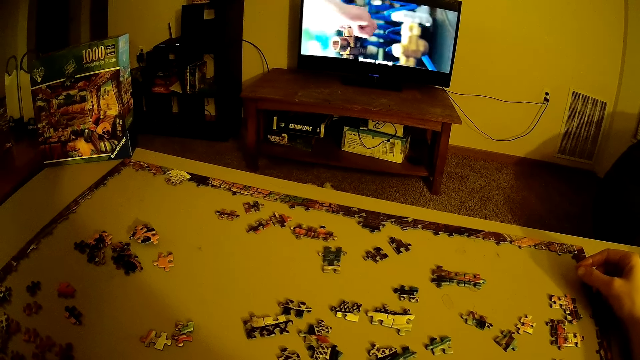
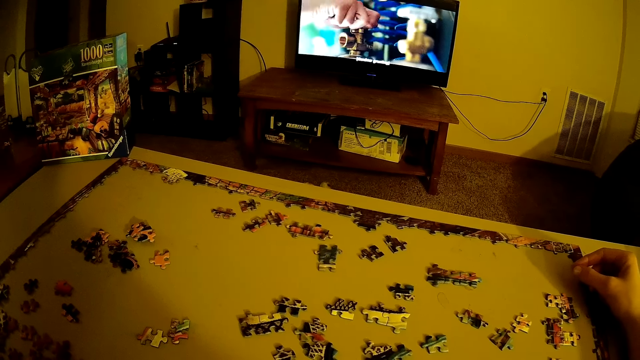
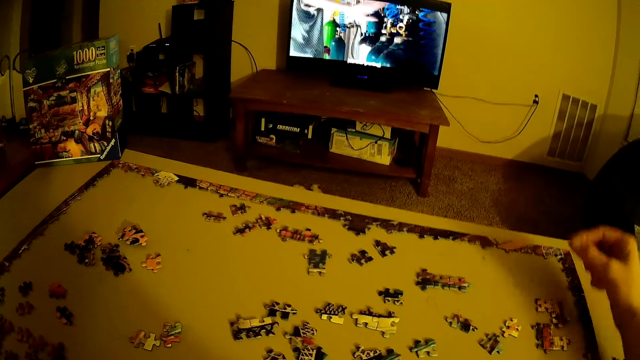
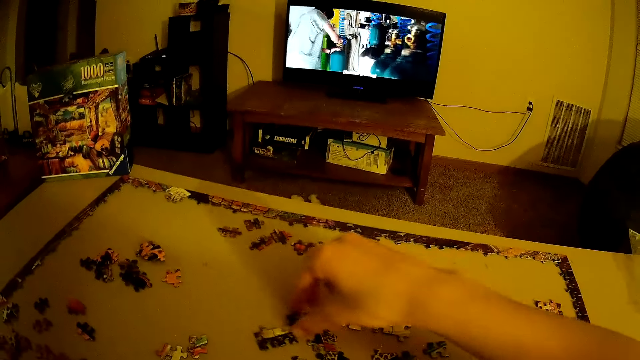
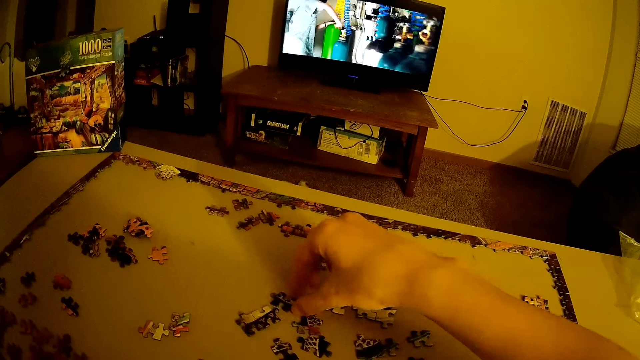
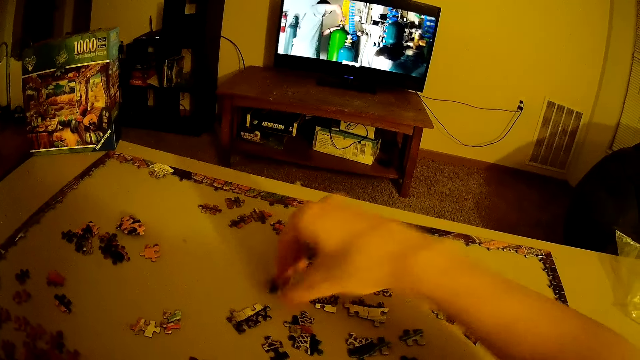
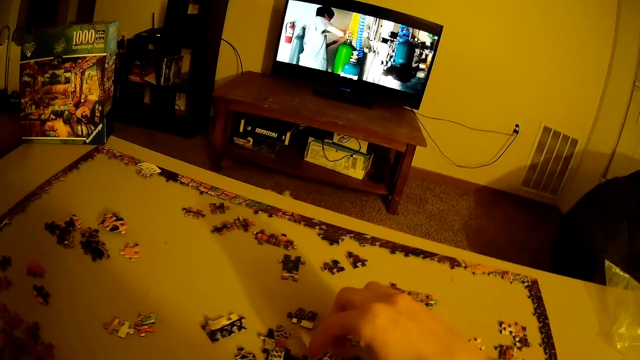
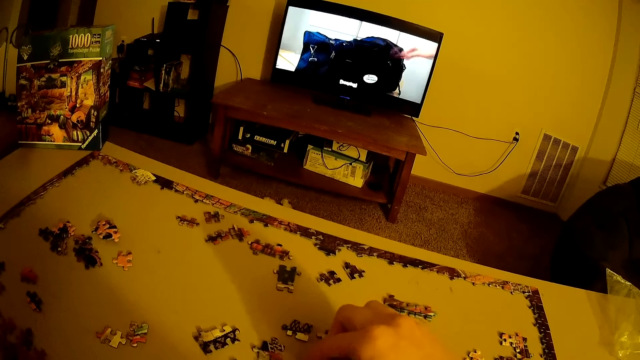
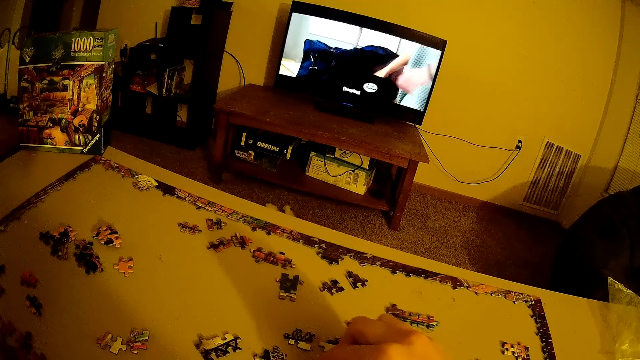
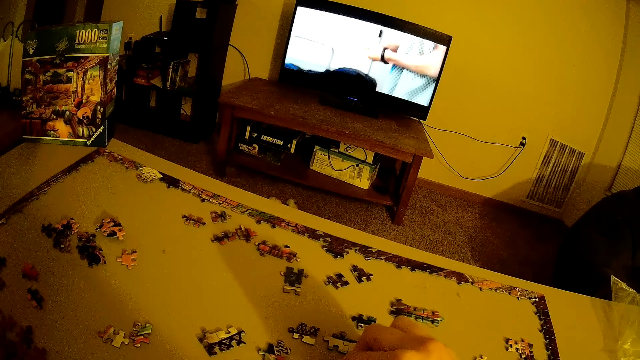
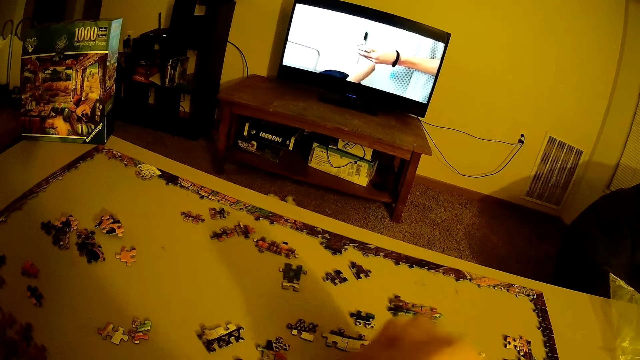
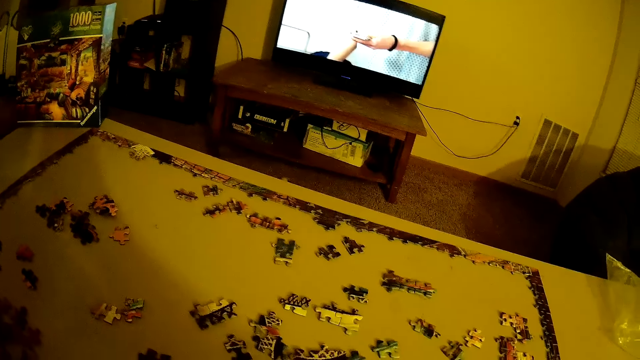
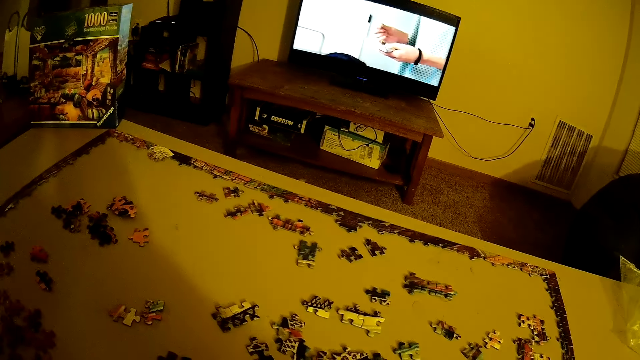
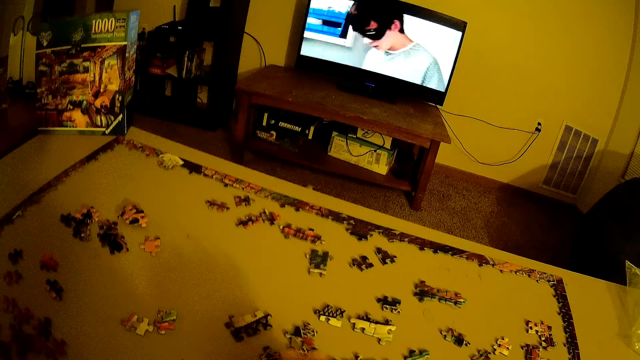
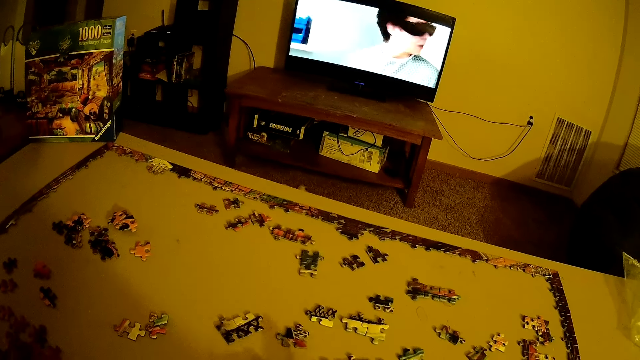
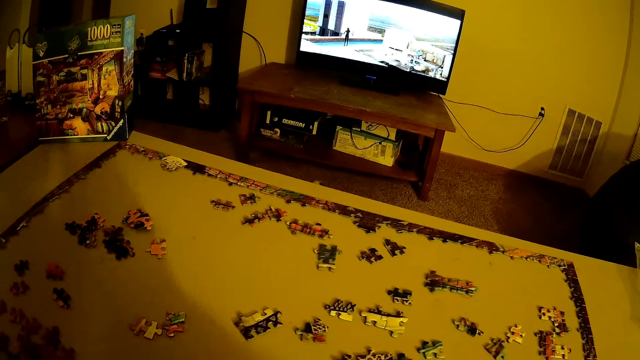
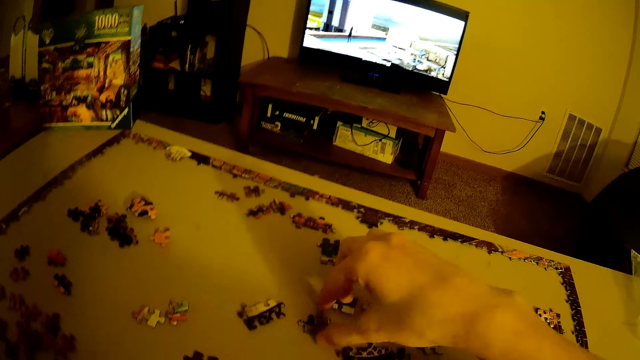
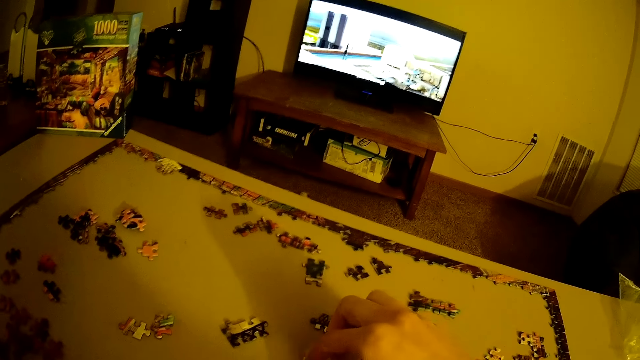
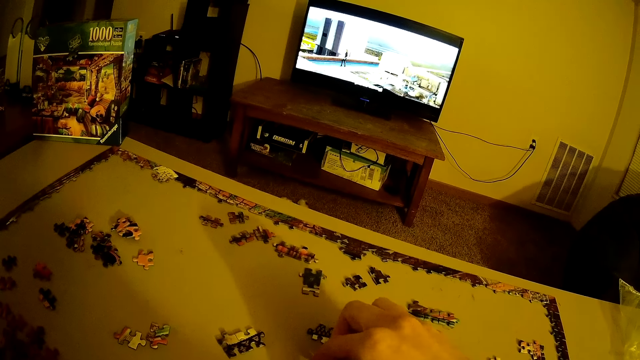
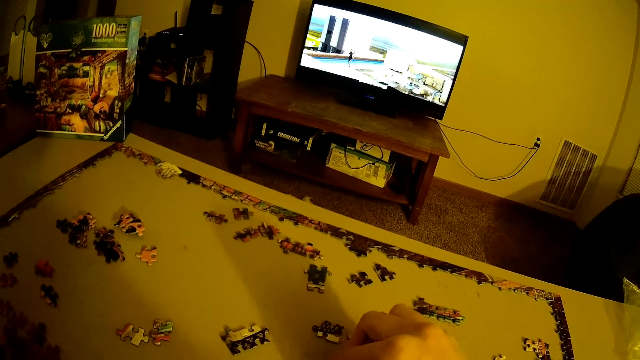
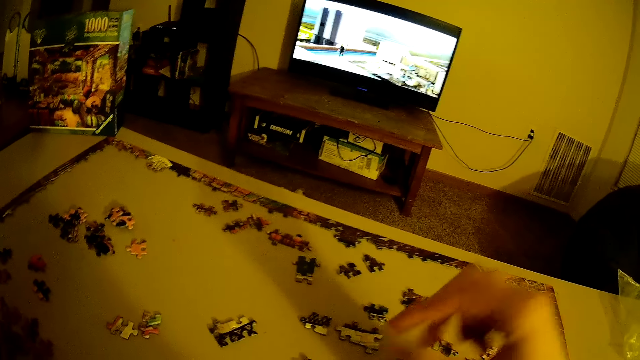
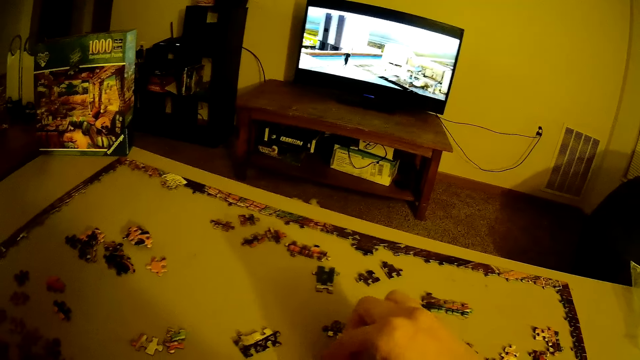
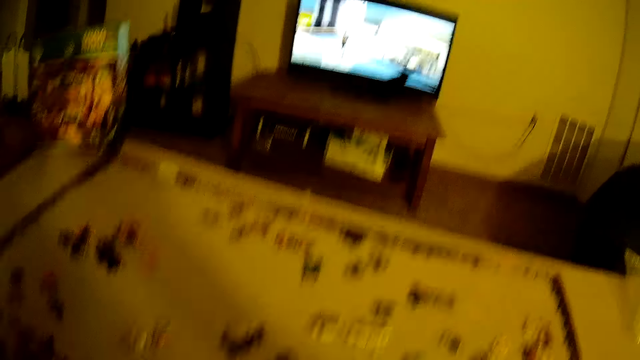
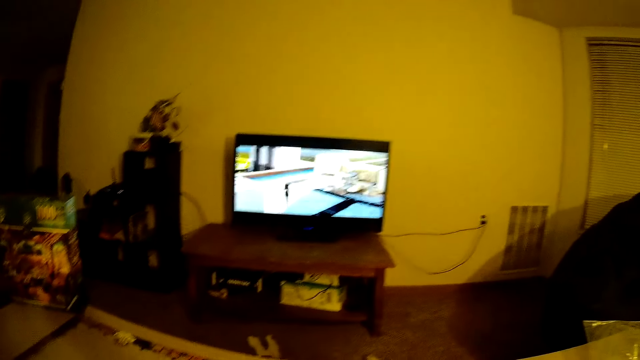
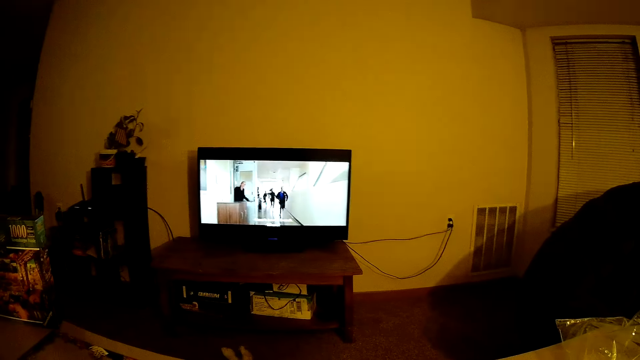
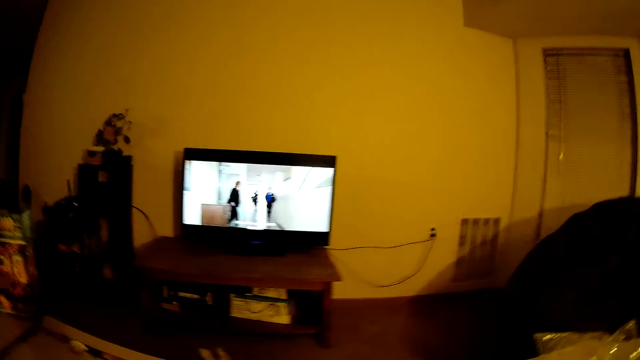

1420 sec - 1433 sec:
The camera wearer picks up beads. They arrange the puzzle on the table. They pick up the beads.

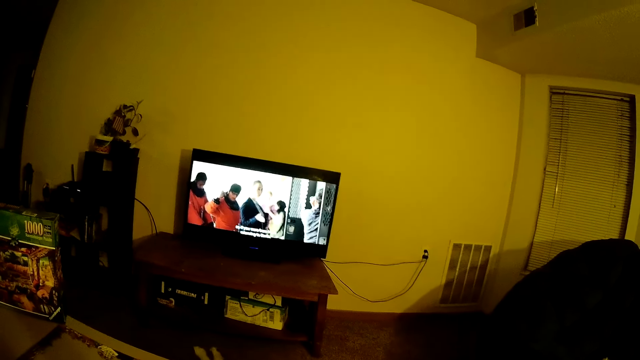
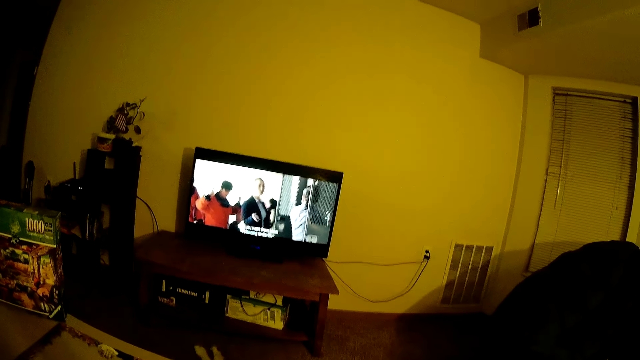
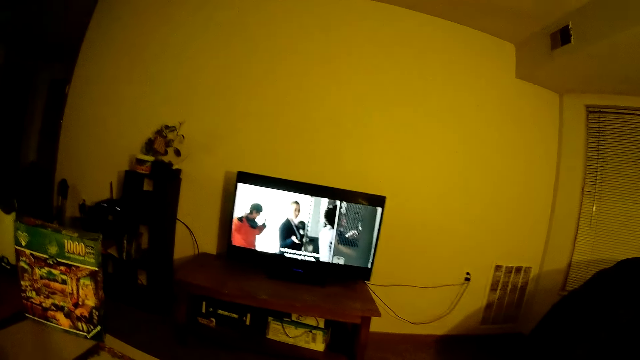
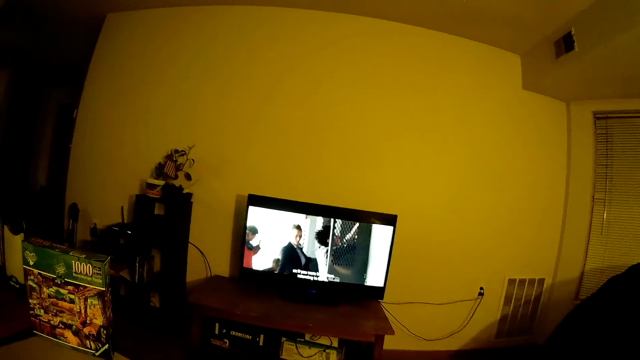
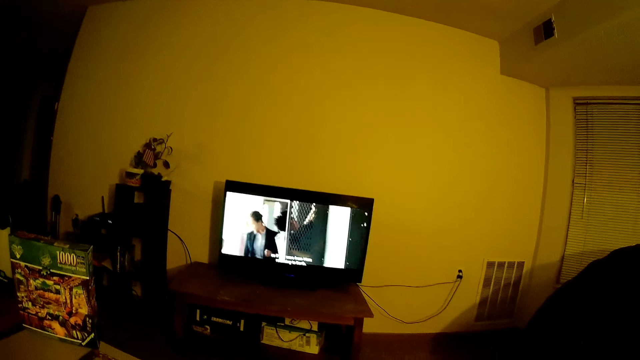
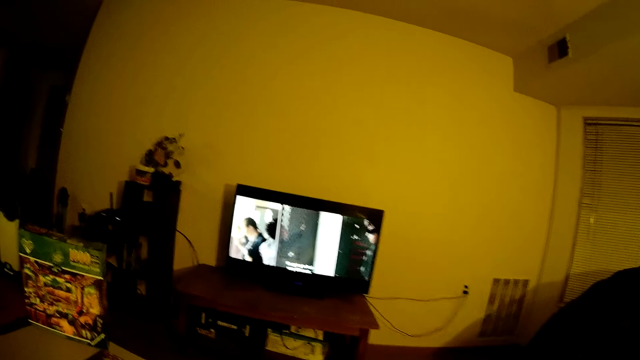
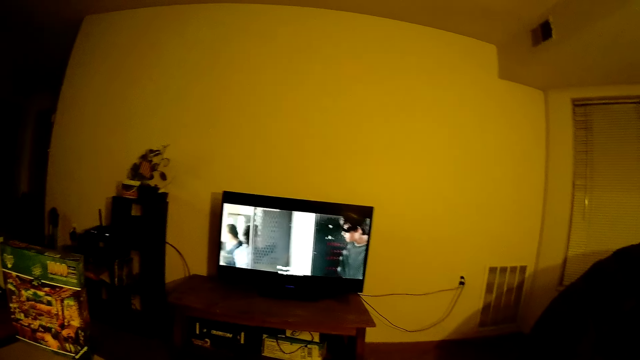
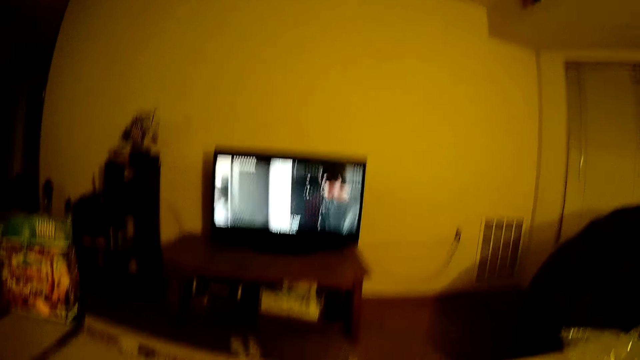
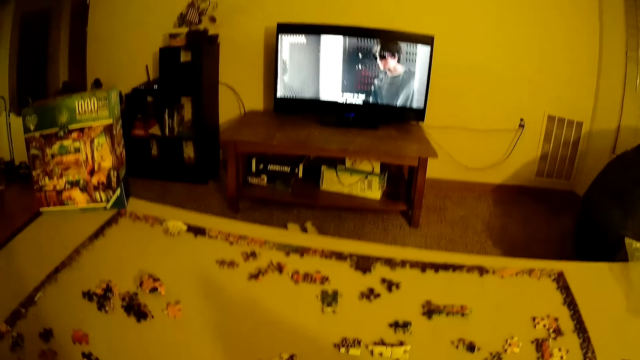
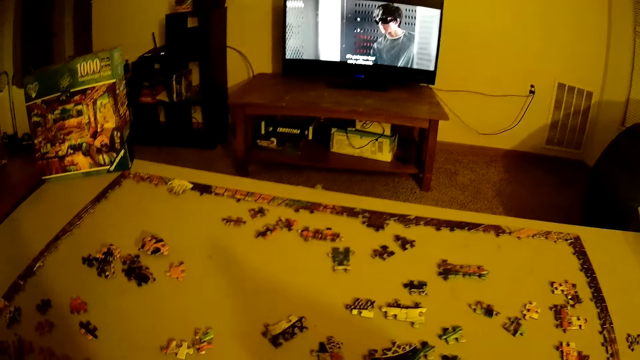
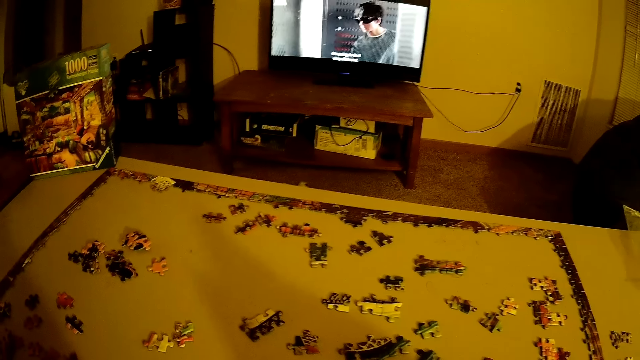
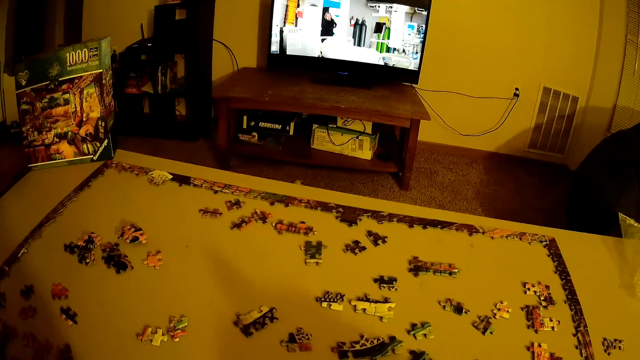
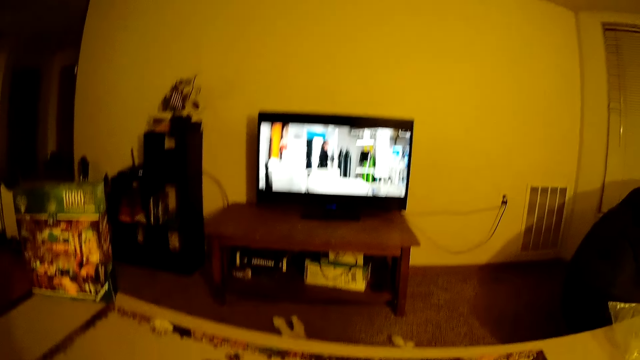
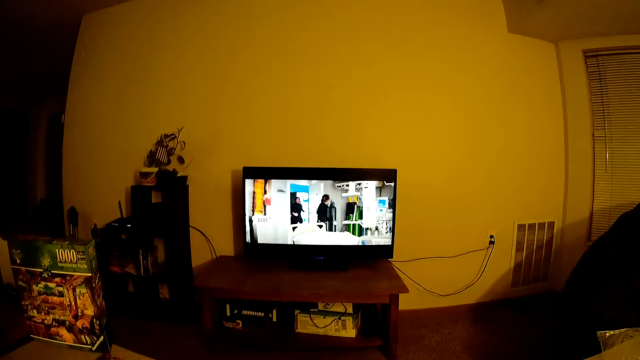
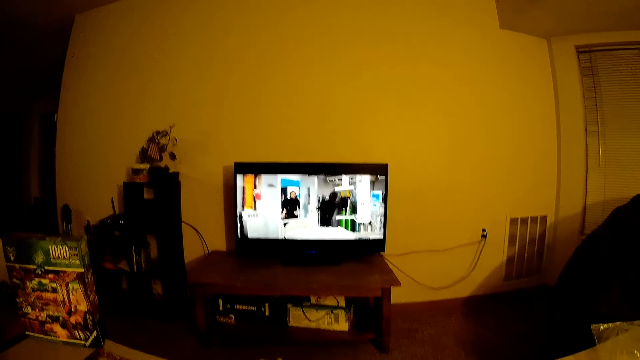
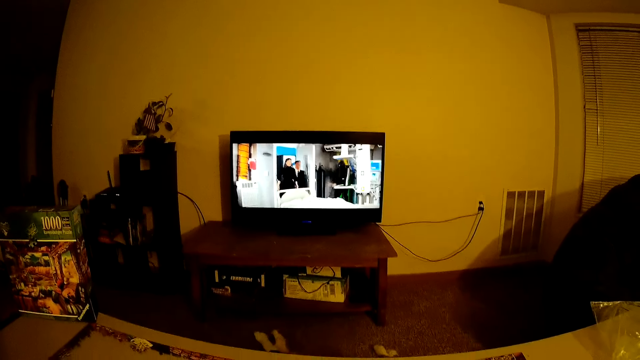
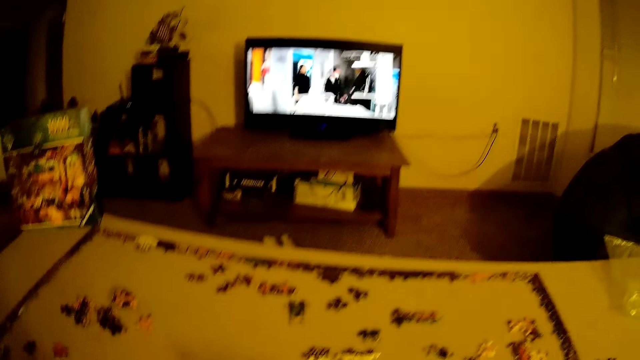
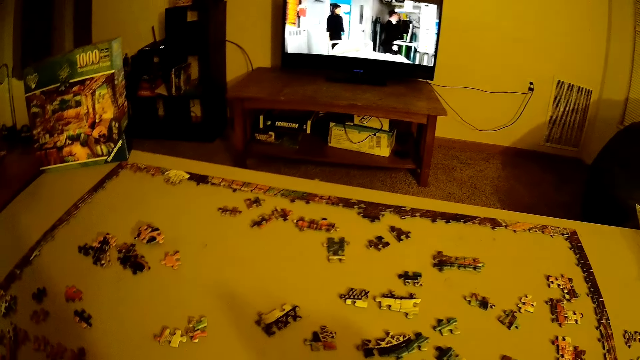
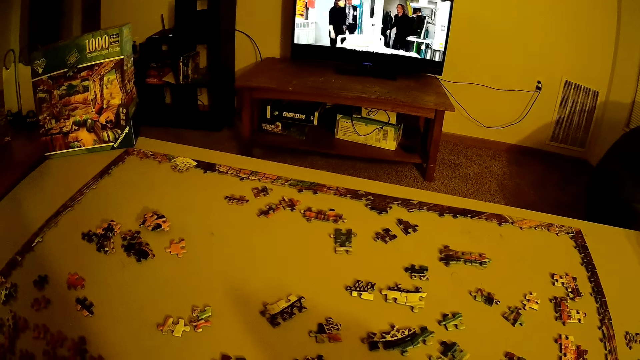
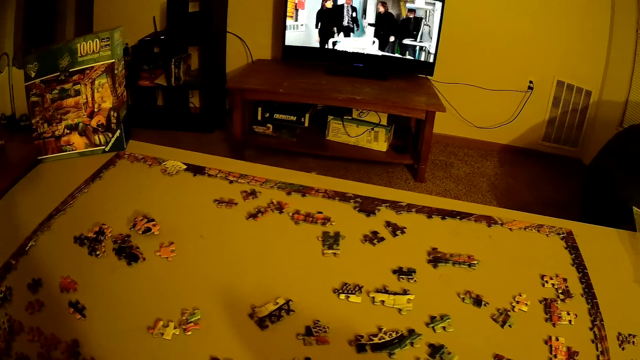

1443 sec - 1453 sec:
The camera wearer watches television.
